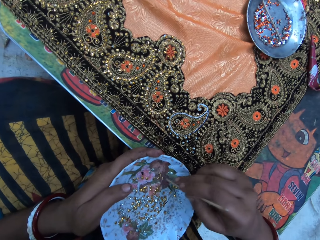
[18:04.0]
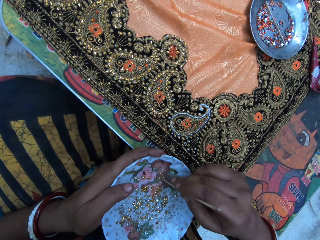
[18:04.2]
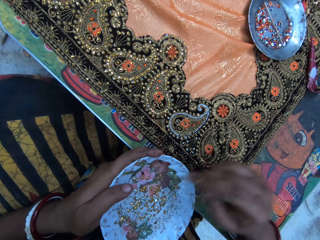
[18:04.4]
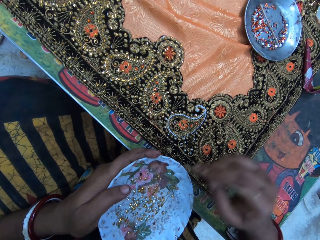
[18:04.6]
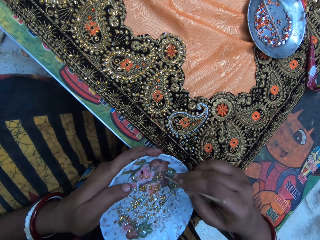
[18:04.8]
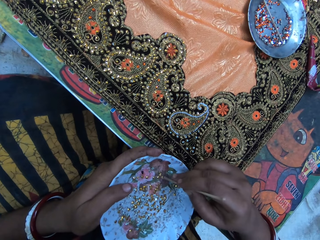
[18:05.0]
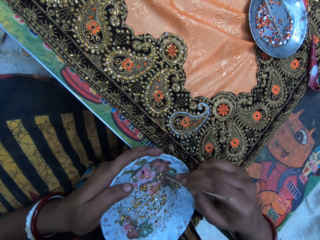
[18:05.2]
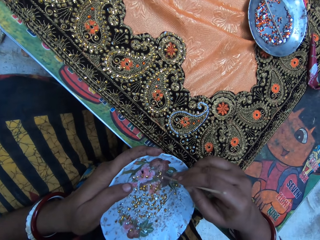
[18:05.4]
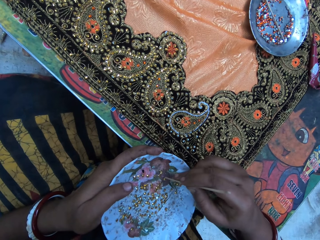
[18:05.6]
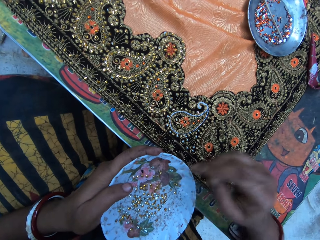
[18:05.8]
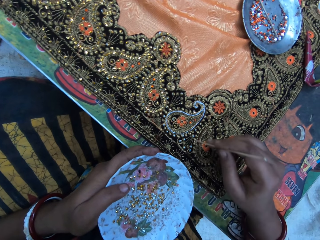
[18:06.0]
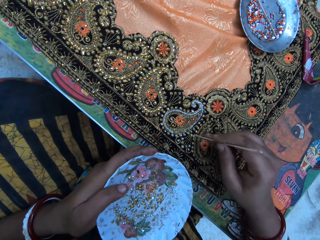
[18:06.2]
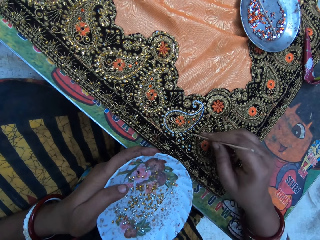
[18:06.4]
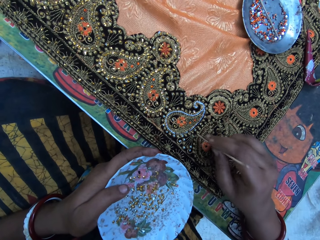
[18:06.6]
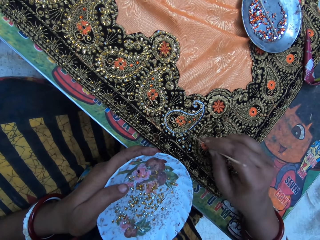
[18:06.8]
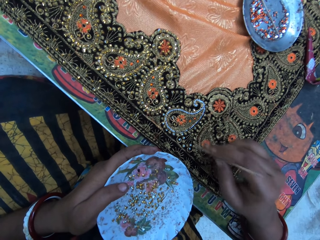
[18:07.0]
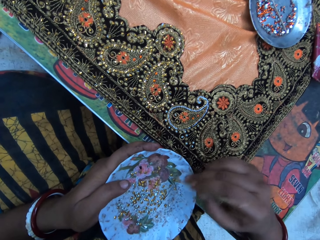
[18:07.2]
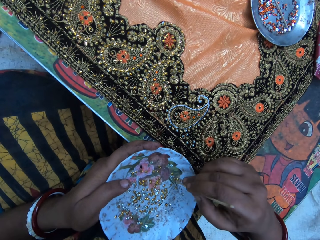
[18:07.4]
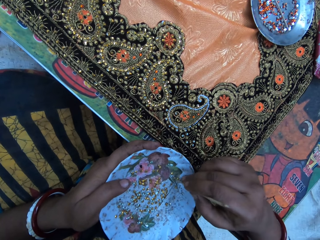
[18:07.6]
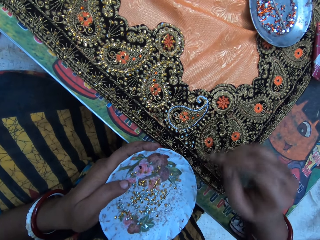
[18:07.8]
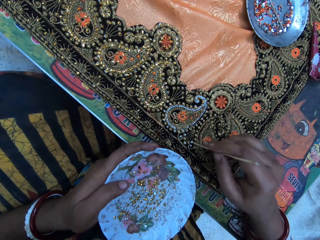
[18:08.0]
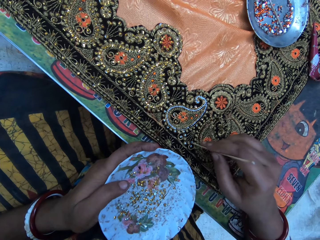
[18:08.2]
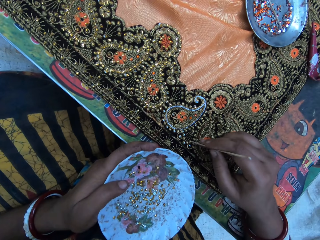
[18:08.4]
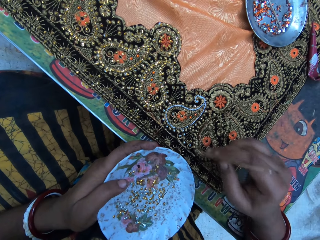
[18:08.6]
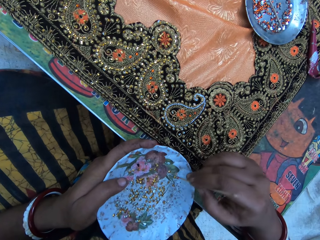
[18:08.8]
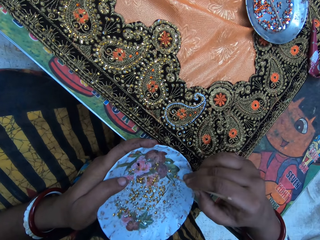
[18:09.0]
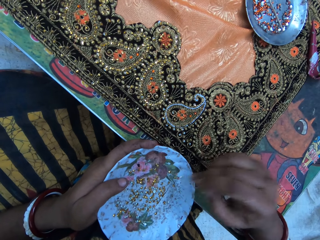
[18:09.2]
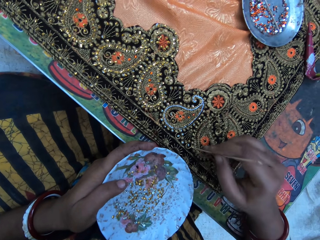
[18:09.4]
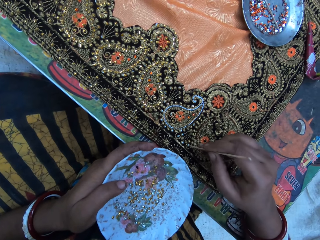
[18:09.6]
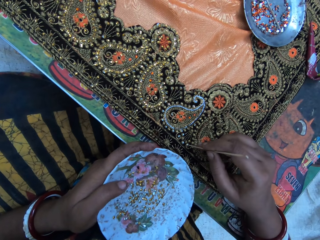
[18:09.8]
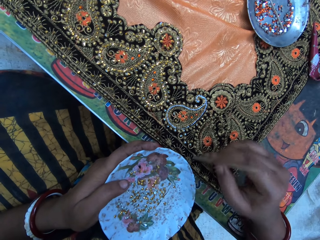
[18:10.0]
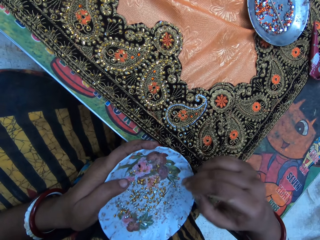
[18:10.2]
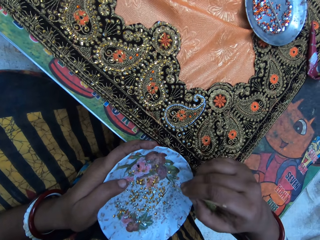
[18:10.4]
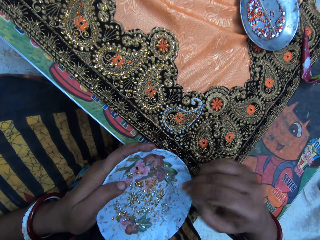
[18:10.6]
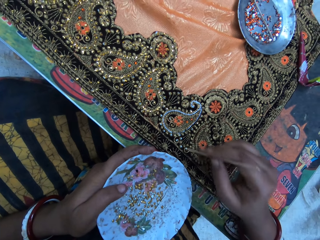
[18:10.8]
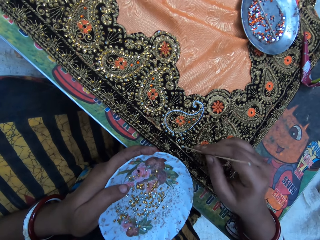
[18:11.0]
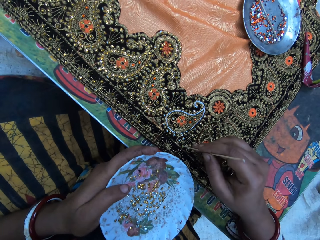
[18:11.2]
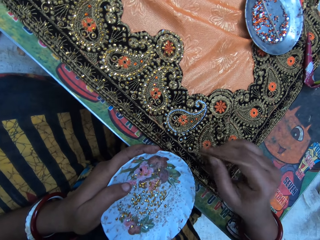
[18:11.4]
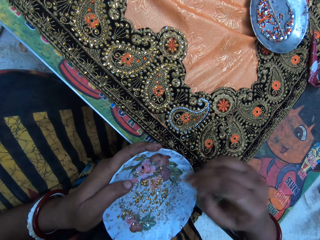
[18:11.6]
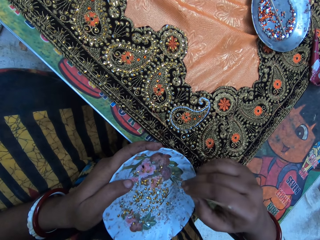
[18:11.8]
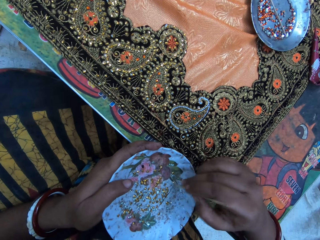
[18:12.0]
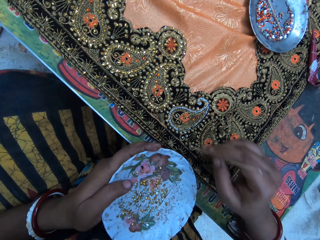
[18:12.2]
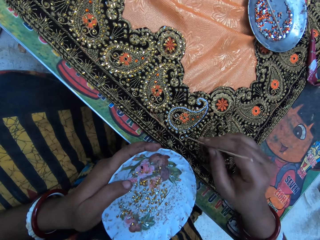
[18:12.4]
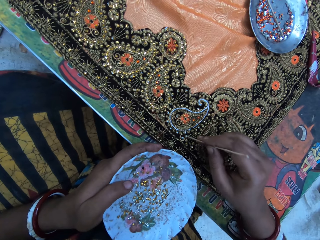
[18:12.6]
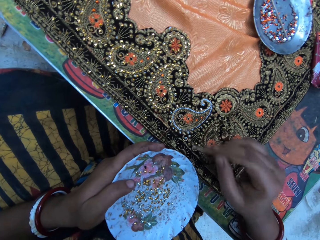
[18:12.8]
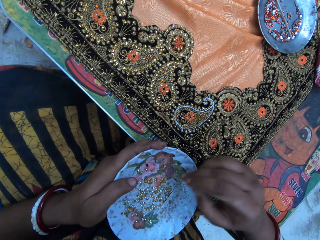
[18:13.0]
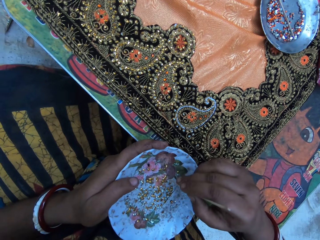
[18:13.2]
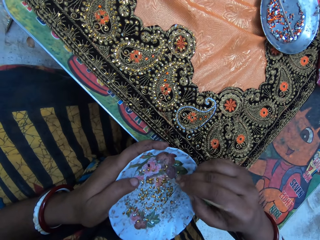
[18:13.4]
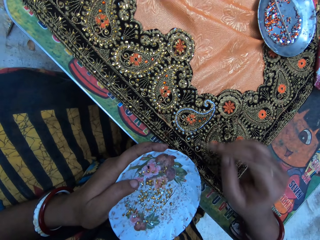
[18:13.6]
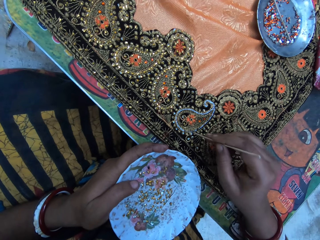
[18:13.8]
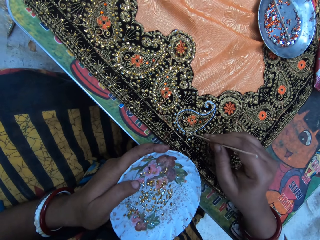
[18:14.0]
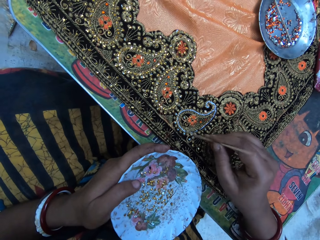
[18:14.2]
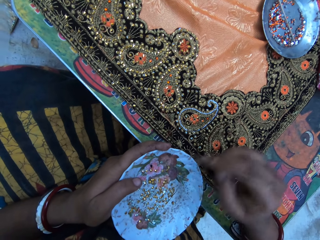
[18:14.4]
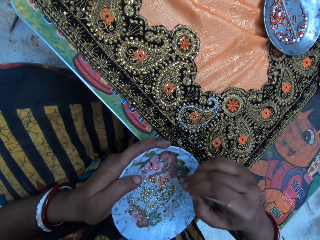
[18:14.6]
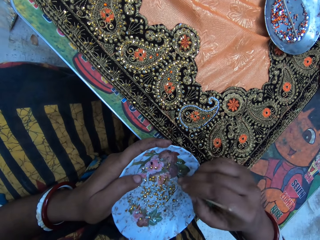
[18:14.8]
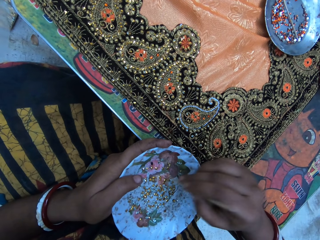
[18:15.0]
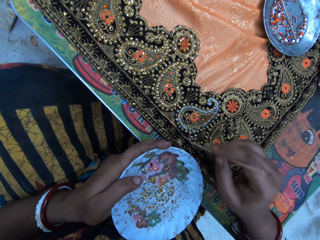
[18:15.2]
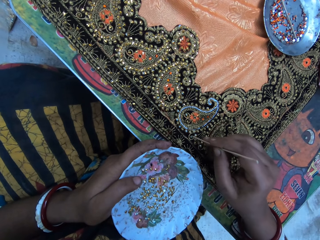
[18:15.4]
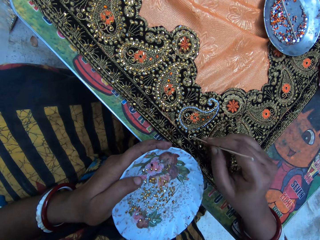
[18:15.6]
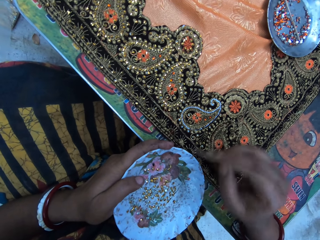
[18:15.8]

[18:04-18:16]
The camera wearer places the beads or cloth stone on the cloth with a crochet hook or pin. She picks the cloth stone from the plate with the pin in her right hand. She puts the cloth stone on the cloth on the table with the pin in her right hand. She picks the cloth stone from the plate with the pin in her right hand. She puts the cloth stone on the cloth on the table with the pin in her right hand. A person speaks. The camera wearer picks the cloth stone from the plate with the pin in her right hand. She puts the cloth stone on the cloth on the table with the pin in her right hand. She picks the cloth stone from the plate with the pin in her right hand. She speaks. She puts the cloth stone on the cloth on the table with the pin in her right hand. She picks the cloth stone from the plate with the pin in her right hand. She puts the cloth stone on the cloth on the table with the pin in her right hand. She picks the cloth stone from the plate with the pin in her right hand. She puts the cloth stone on the cloth on the table with the pin in her right hand. She picks the cloth stone from the plate with the pin in her right hand.

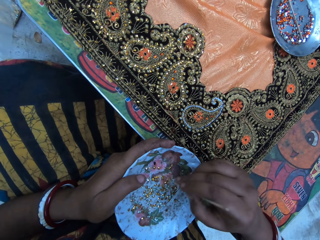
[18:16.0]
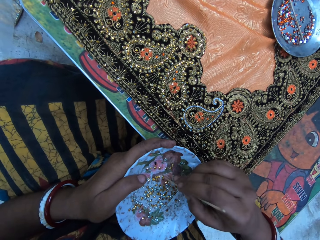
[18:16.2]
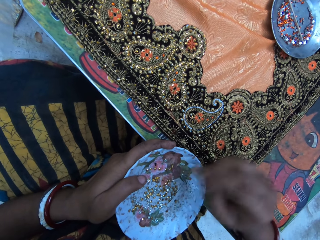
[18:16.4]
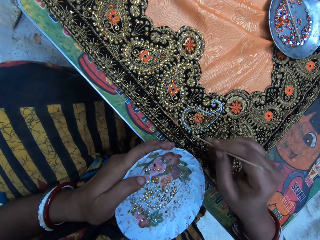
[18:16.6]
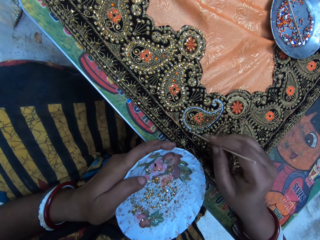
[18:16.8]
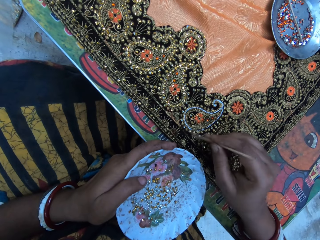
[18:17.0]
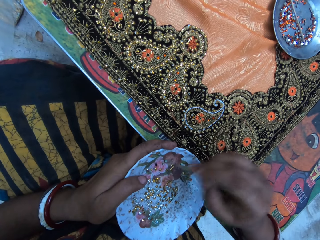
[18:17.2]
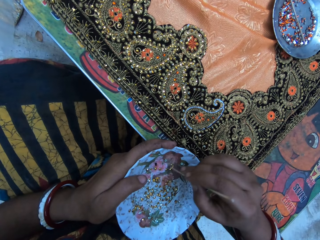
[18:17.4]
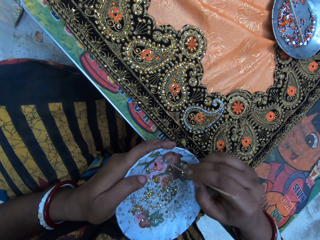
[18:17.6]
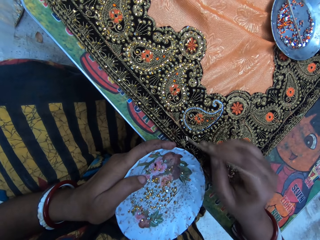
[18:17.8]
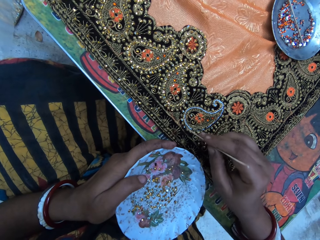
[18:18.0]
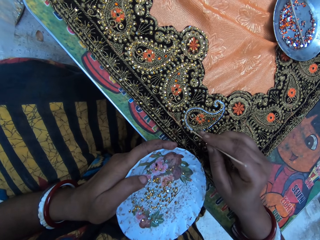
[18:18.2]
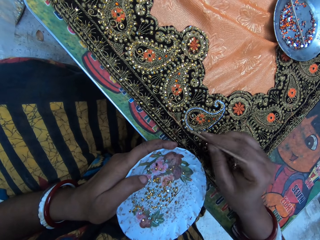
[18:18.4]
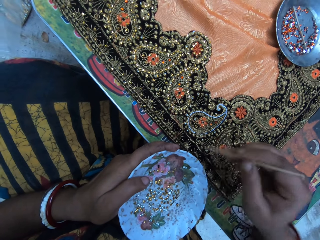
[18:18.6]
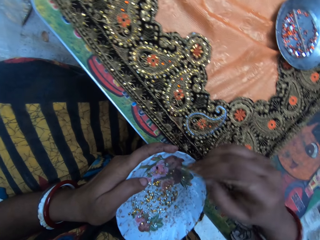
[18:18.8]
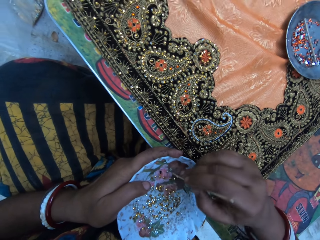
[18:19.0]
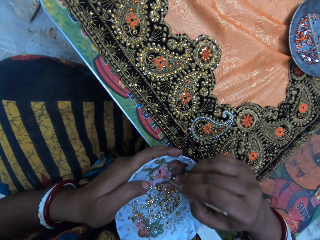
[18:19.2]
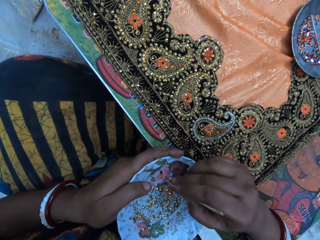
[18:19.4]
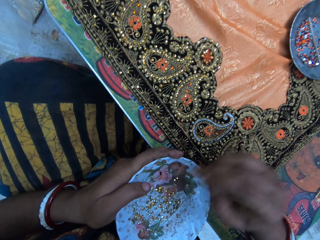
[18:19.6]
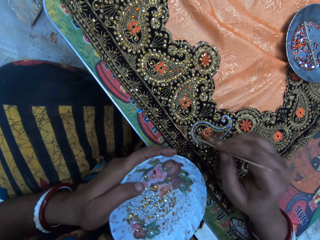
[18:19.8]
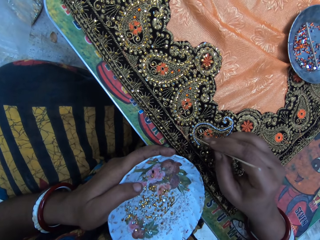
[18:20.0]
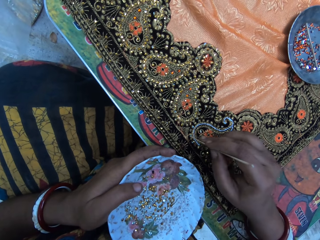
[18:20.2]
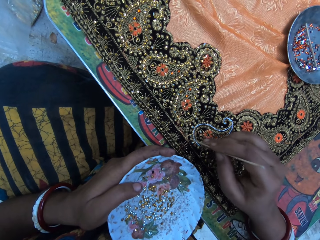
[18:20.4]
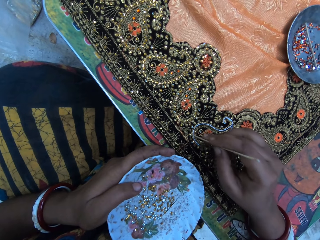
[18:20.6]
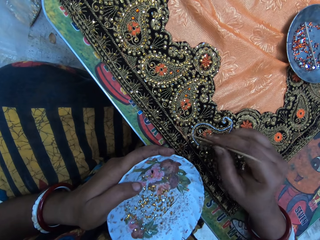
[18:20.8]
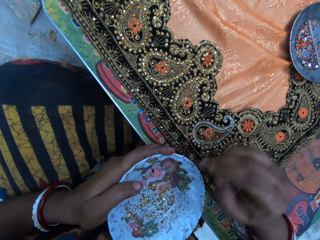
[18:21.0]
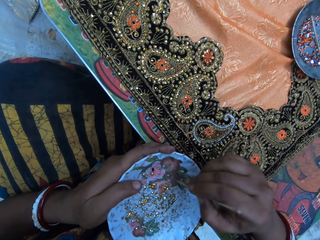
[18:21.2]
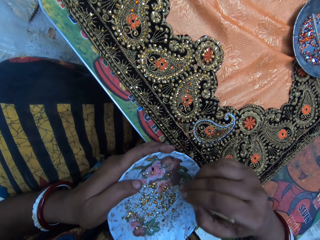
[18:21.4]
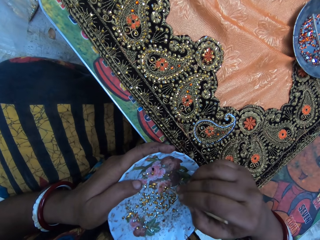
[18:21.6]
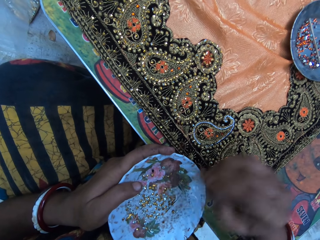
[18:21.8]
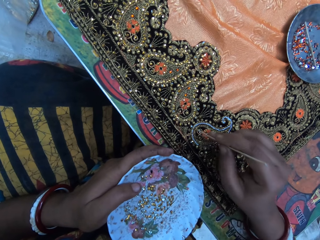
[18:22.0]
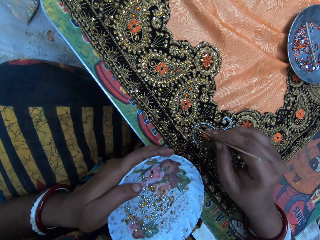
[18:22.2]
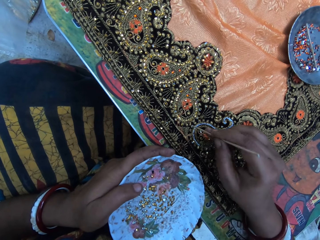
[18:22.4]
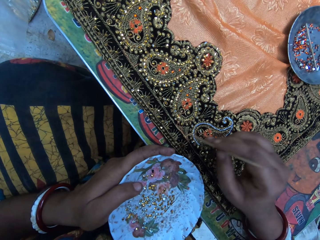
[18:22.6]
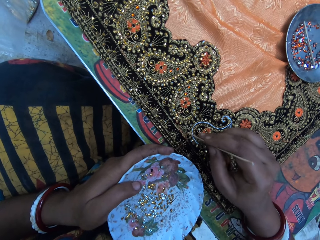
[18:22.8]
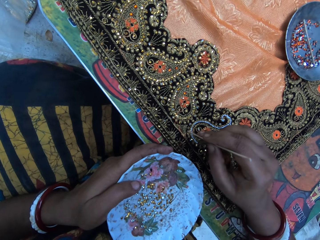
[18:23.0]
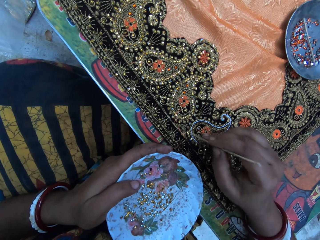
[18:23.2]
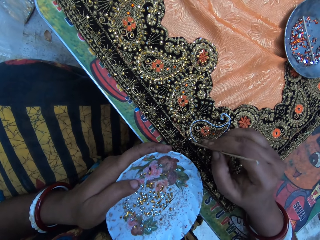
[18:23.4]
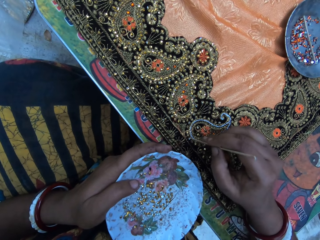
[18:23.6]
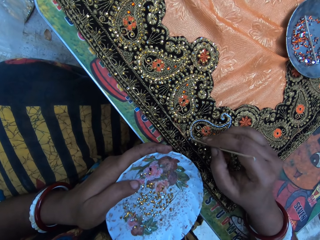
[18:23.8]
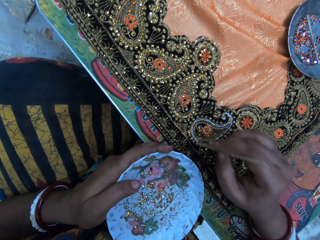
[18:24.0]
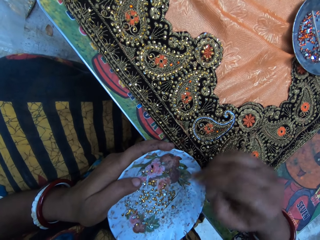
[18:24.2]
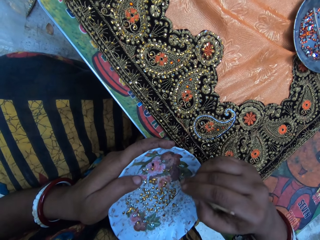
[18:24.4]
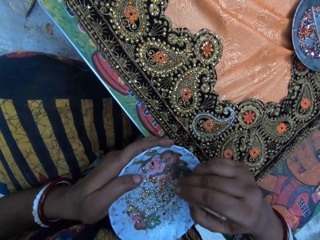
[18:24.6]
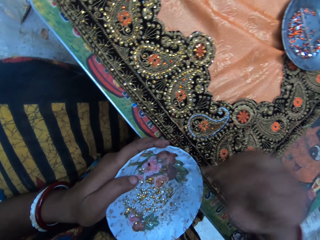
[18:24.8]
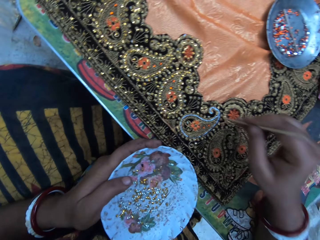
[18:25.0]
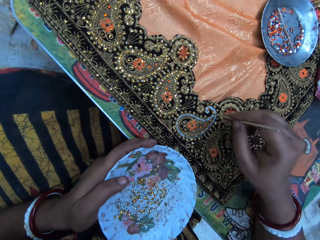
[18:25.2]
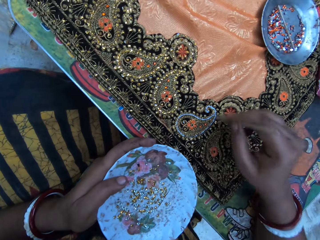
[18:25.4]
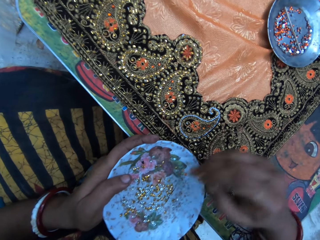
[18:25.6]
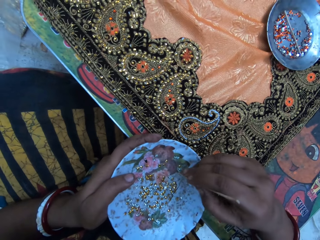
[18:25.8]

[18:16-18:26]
The camera wearer puts the cloth stone on the cloth on the table with the pin in her right hand. She picks the cloth stone from the plate with the pin in her right hand. She puts the cloth stone on the cloth on the table with the pin in her right hand. She picks the cloth stone from the plate with the pin in her right hand. She puts the cloth stone on the cloth on the table with the pin in her right hand. She picks the cloth stone from the plate with the pin in her right hand. She puts the cloth stone on the cloth on the table with the pin in her right hand. She picks the cloth stone from the plate with the pin in her right hand. She puts the cloth stone on the cloth on the table with the pin in her right hand. She picks the cloth stone from the plate with the pin in her right hand. She puts the cloth stone on the cloth on the table with the pin in her right hand.
